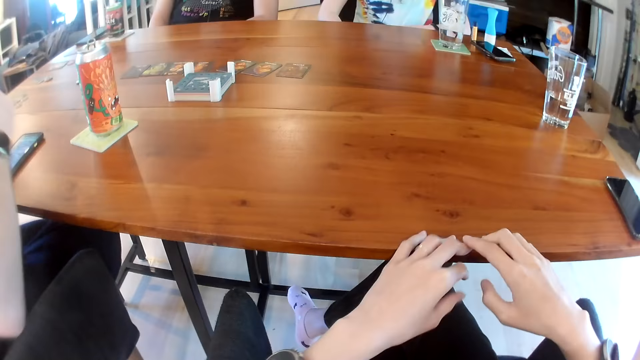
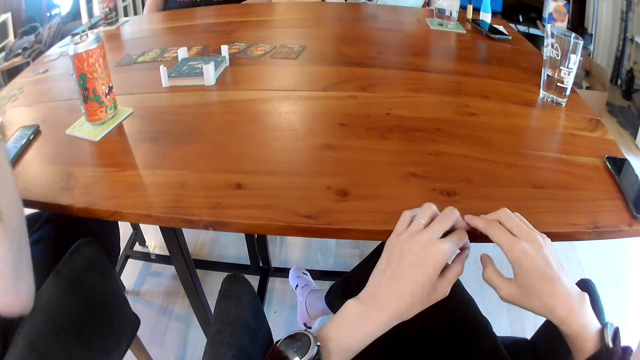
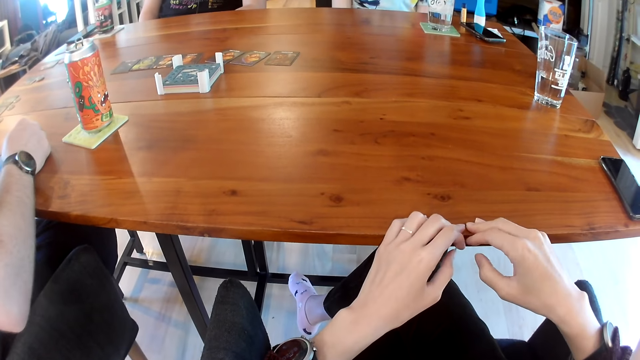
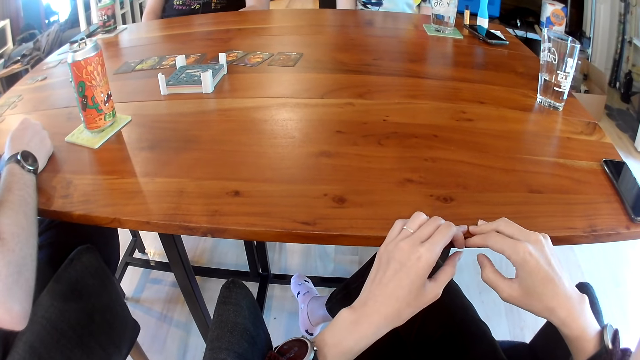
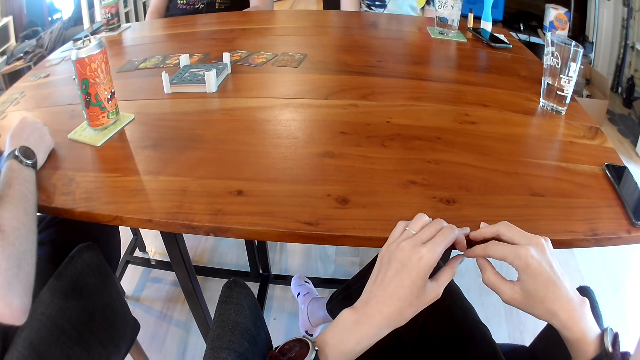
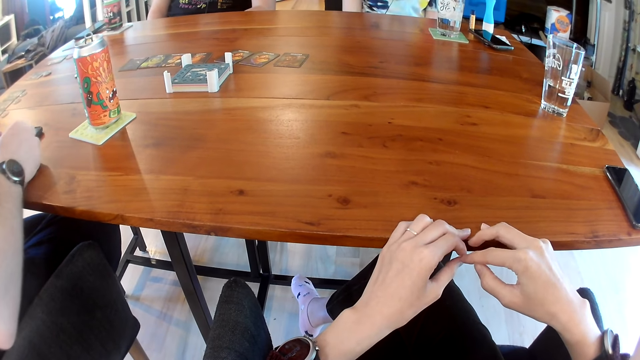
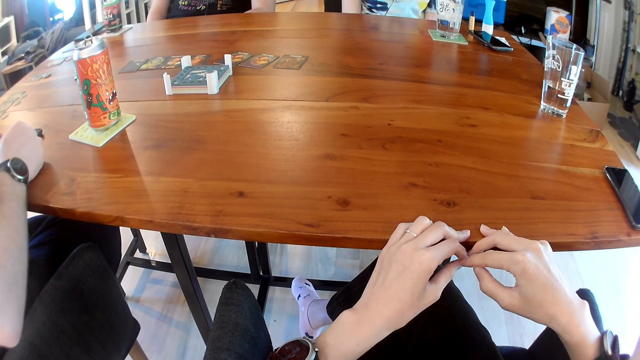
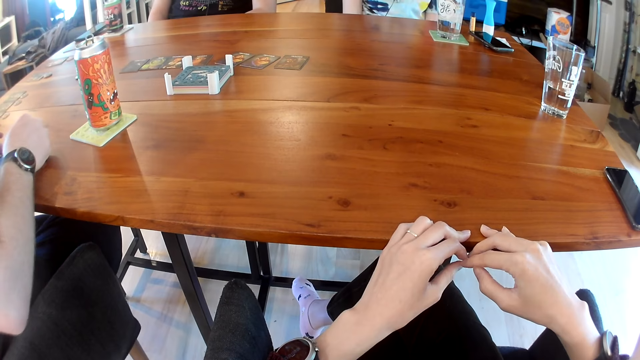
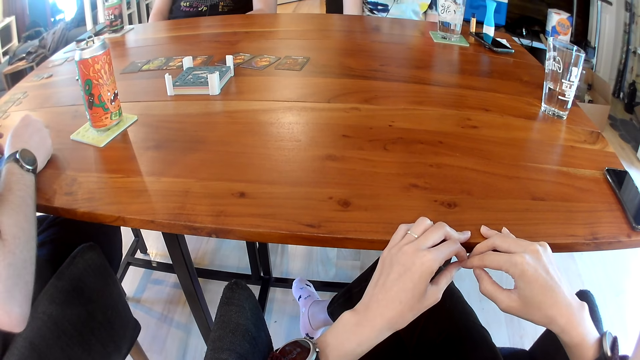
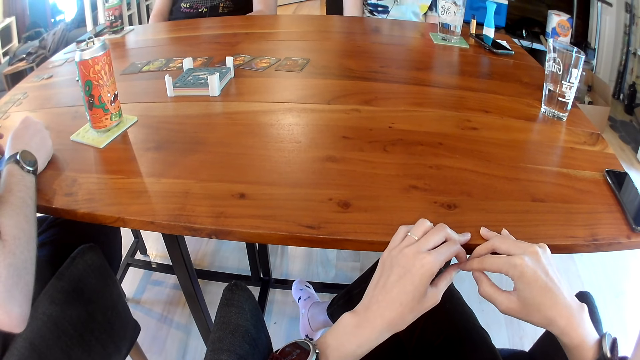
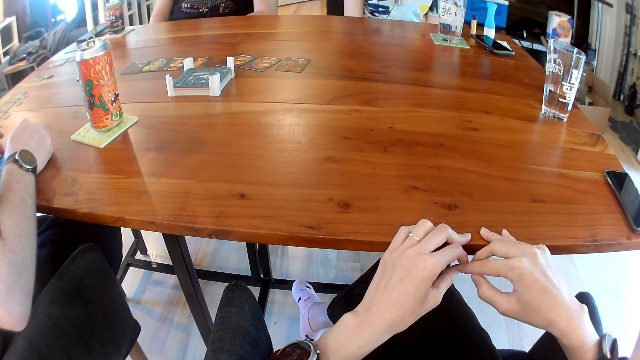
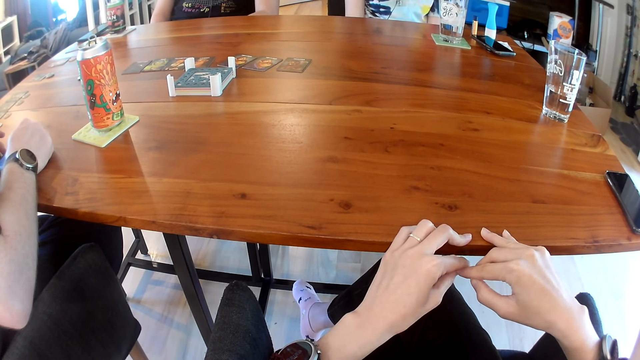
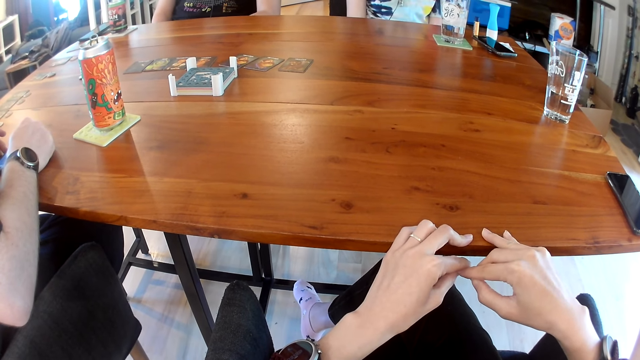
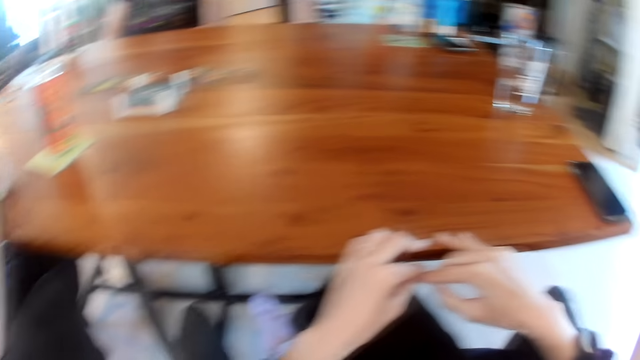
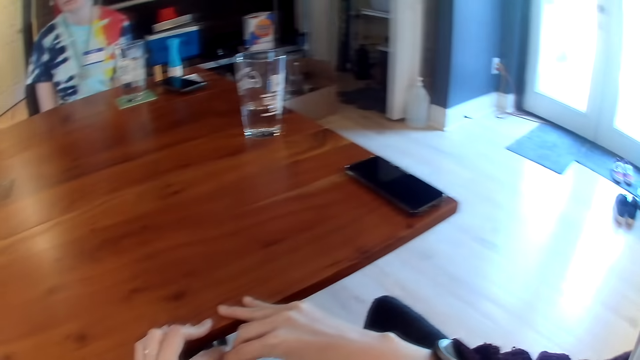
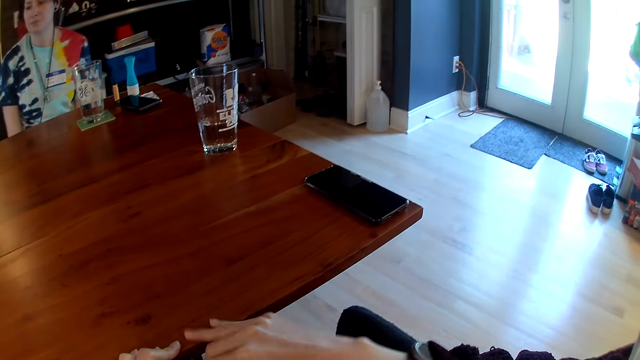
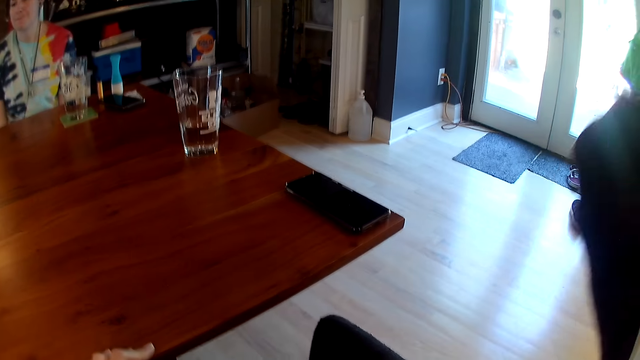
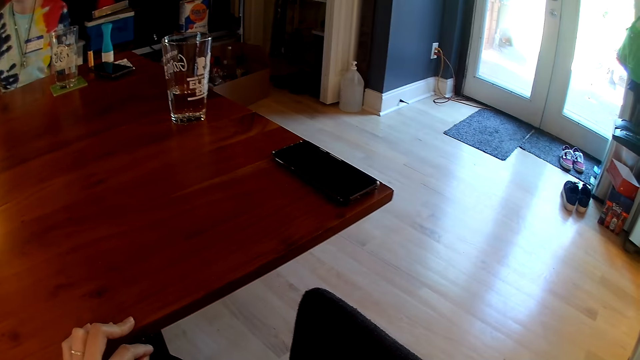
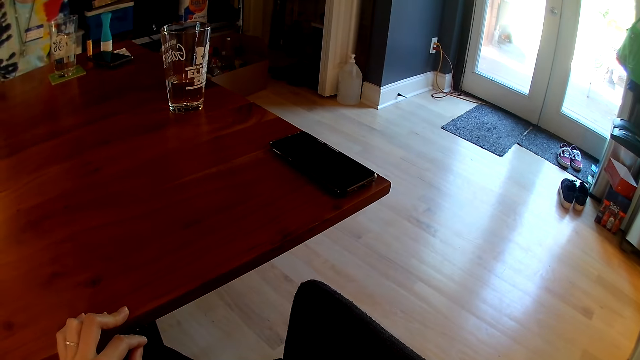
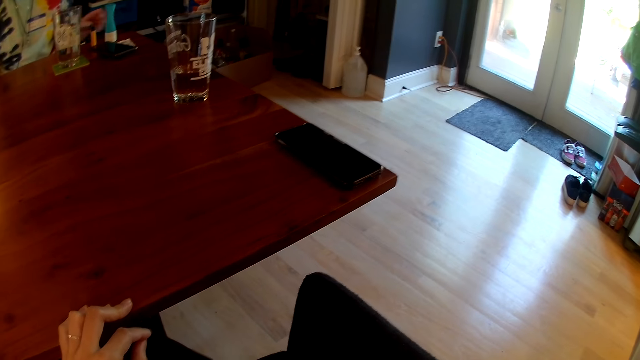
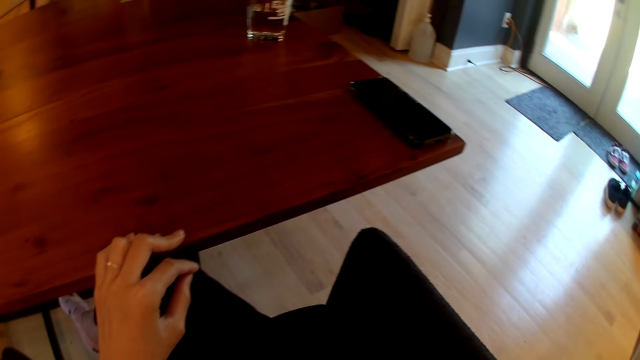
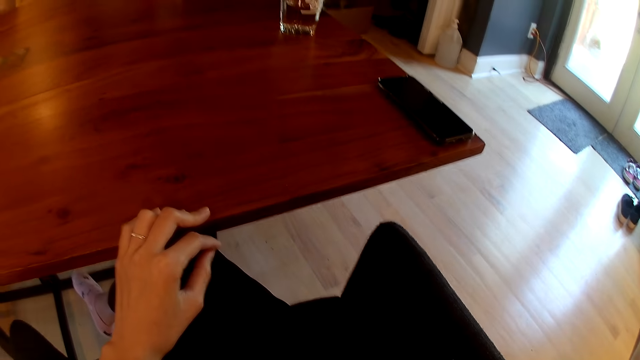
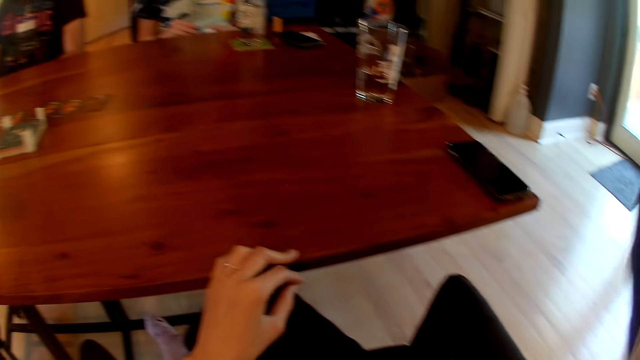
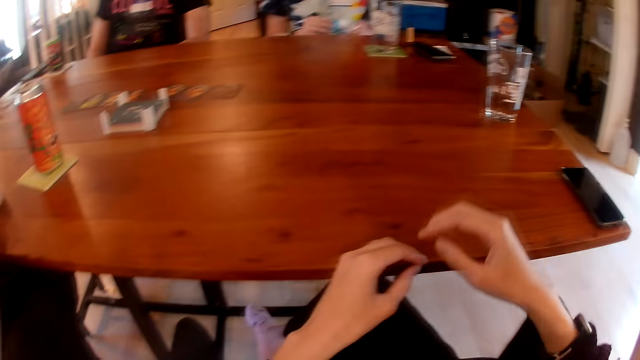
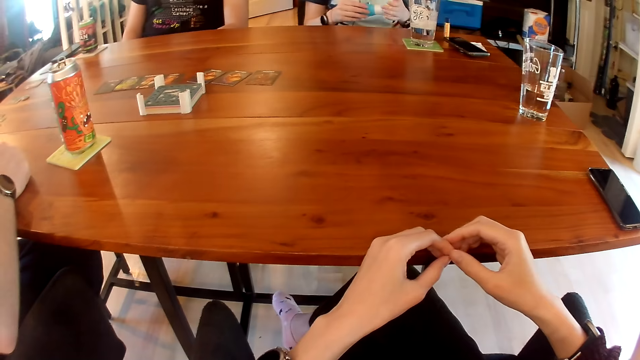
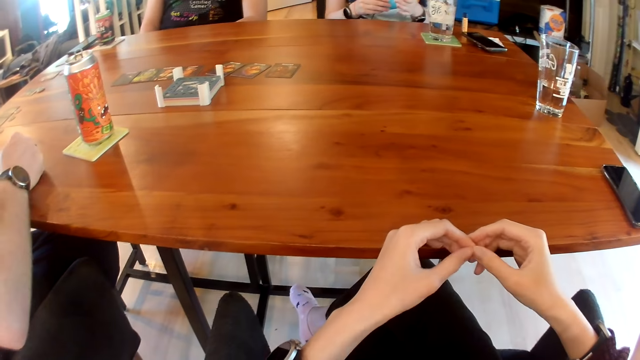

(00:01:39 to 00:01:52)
The camera wearer looks at the hands. She looks at the phone on the table. She rubs her hair with her right hand. She lifts the right hand. She looks at the door mats. A woman picks up the hand cream in her left hand. The camera wearer looks at the shoes. She looks at the left hand on the table. The woman opens the hand cream with her hands.

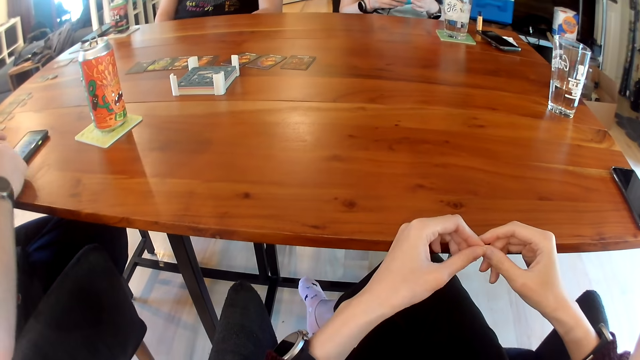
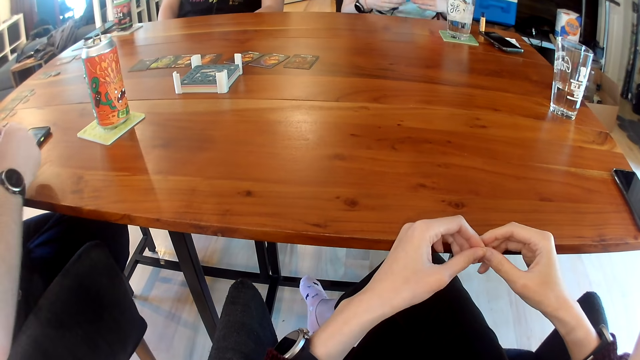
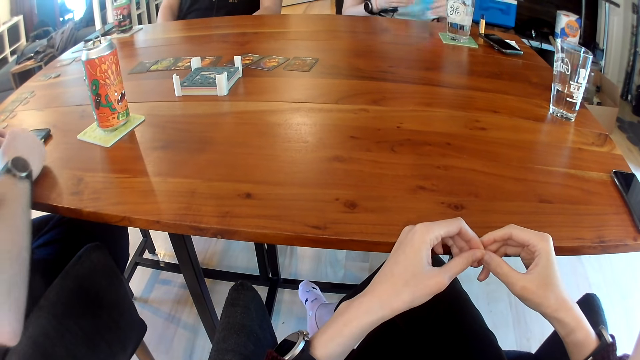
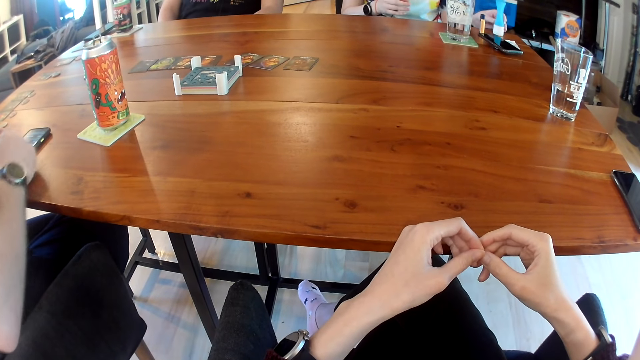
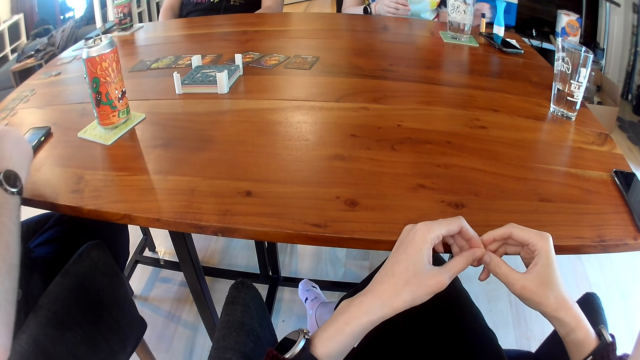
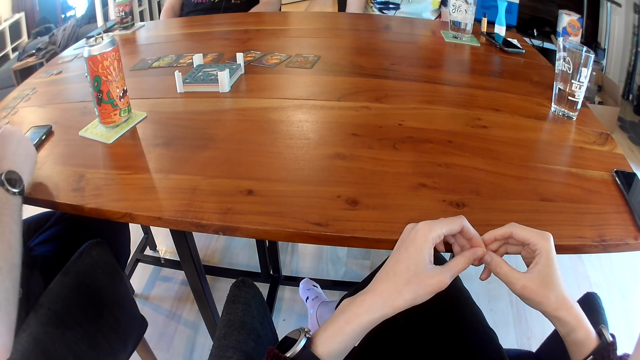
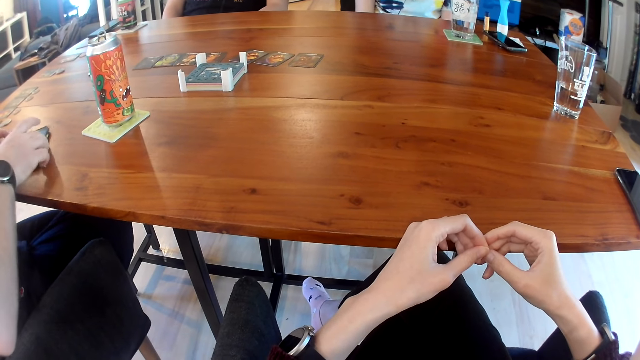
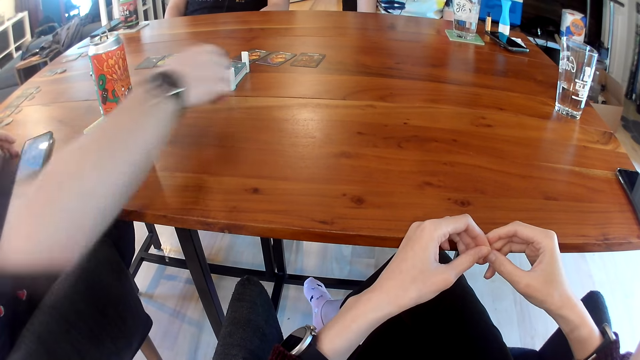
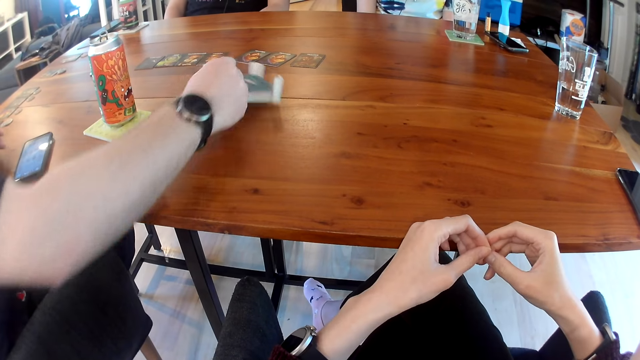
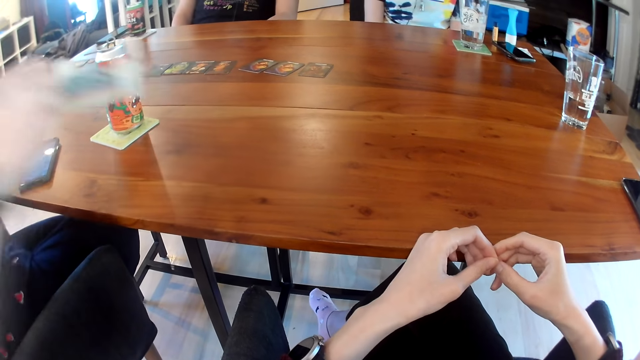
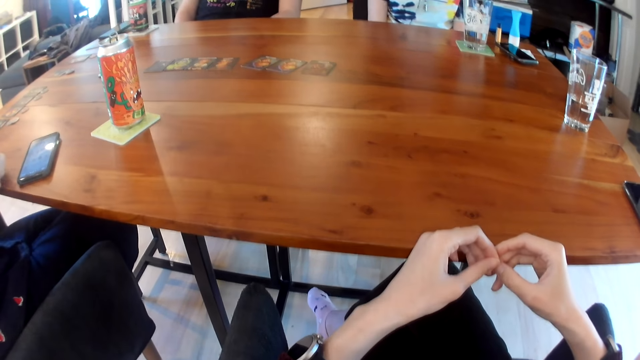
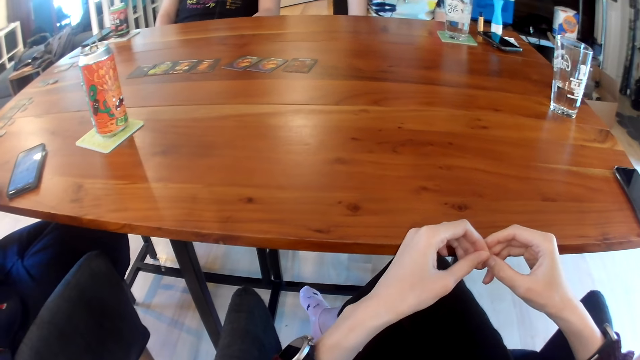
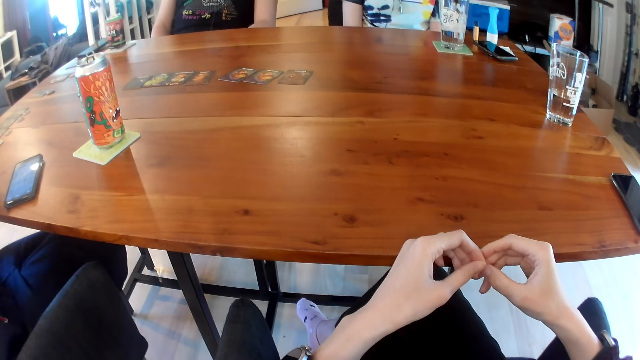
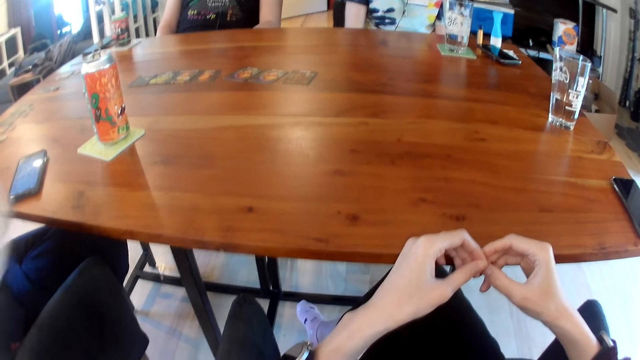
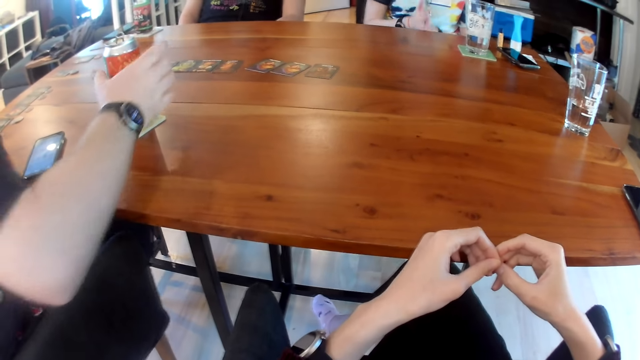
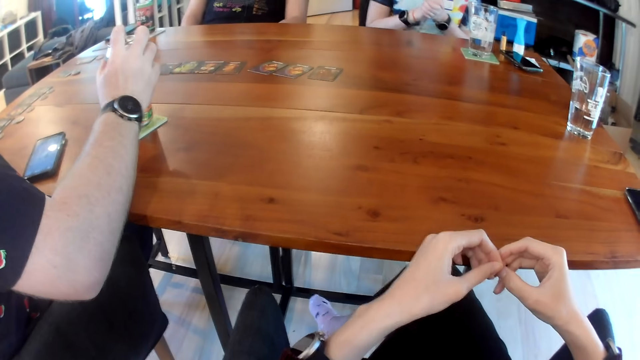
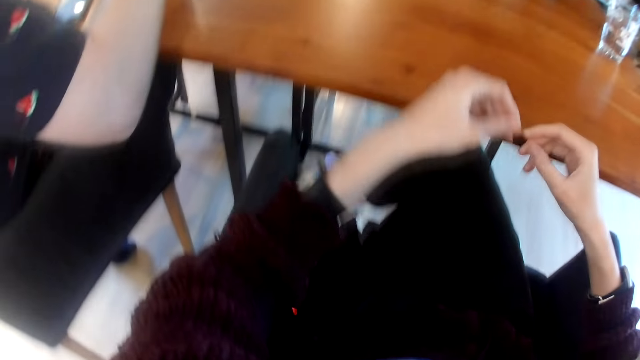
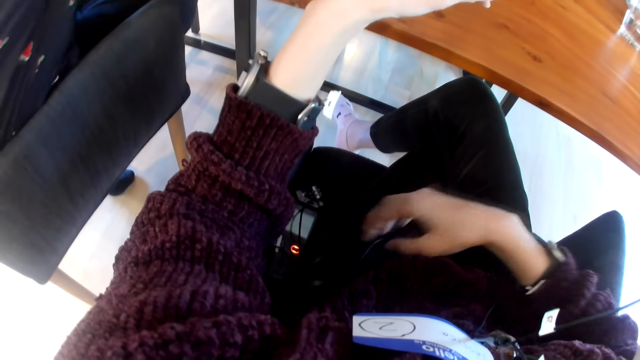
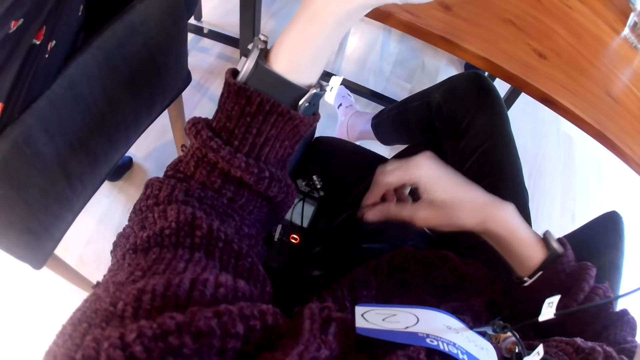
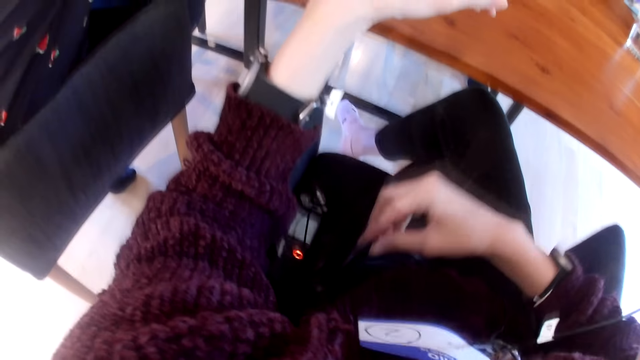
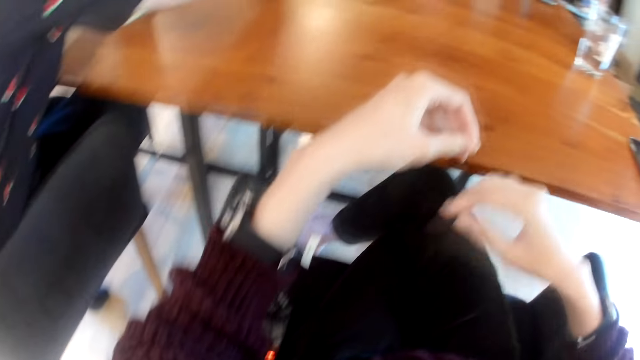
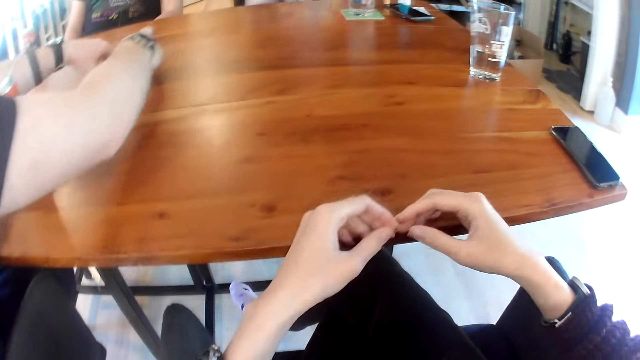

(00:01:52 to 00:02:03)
The camera wearer places the right hand on the table. A woman drops the hand cream in her left hand on the table. The camera wearer joins fingers. She looks at the can on the table mat. A man picks up the coaster stand with his left hand. The camera wearer looks at the hand of a person. The man holds the can drink in his right hand. The camera wearer plays with a wire with her right hand. She holds something.
